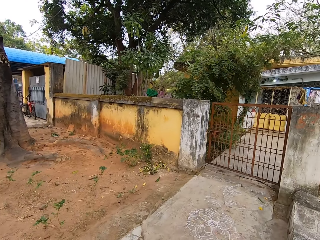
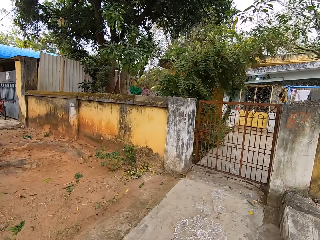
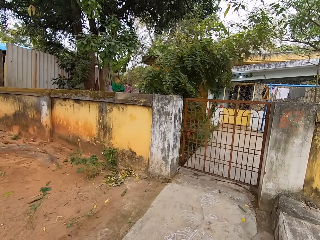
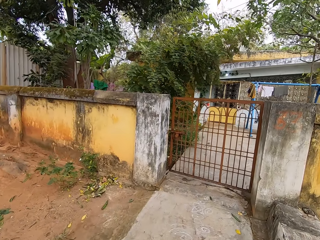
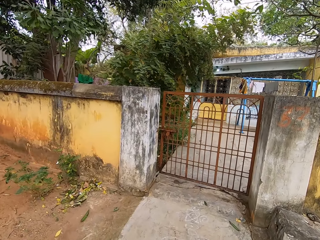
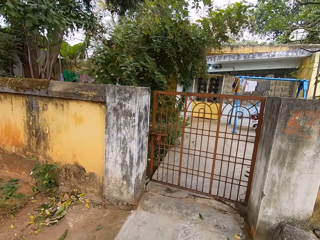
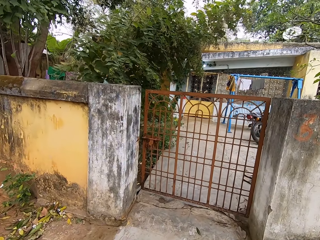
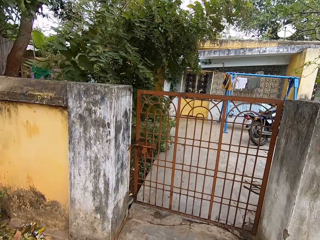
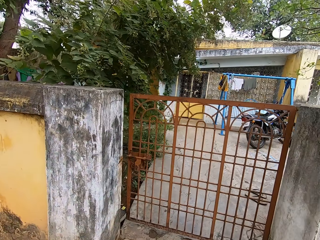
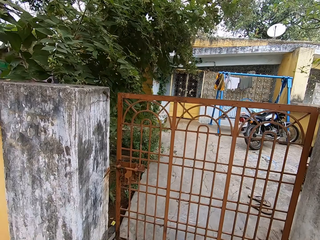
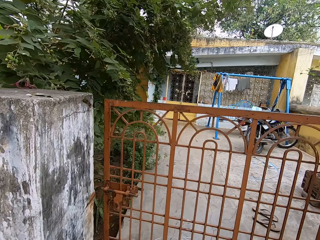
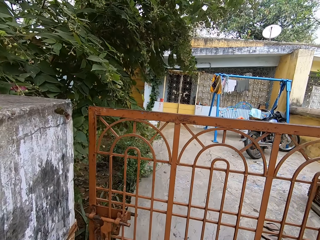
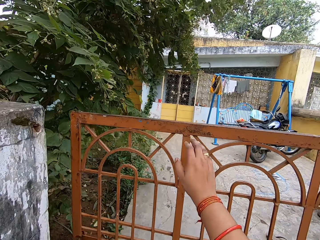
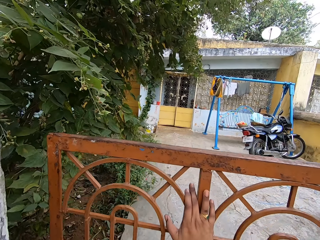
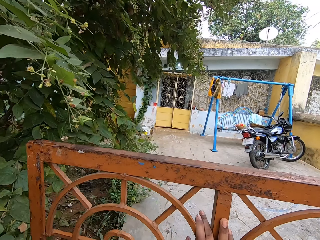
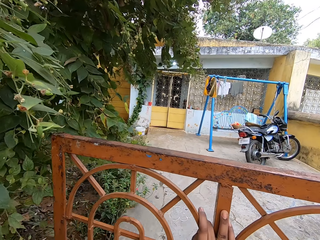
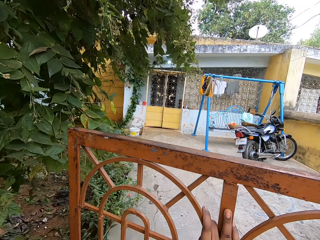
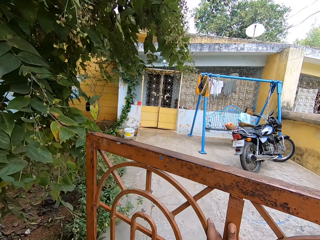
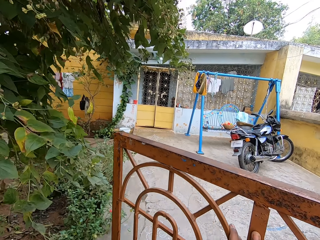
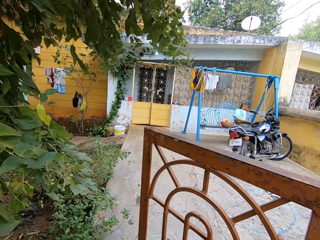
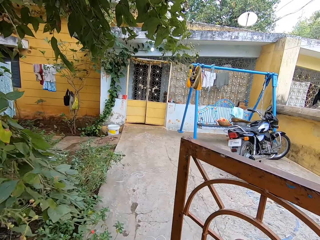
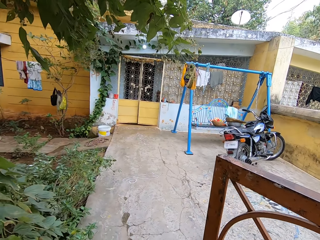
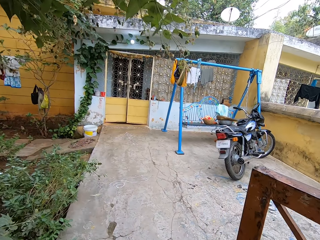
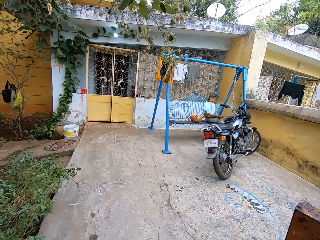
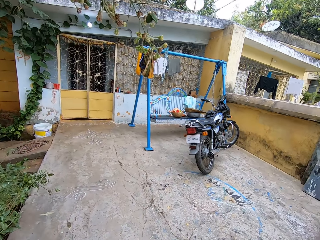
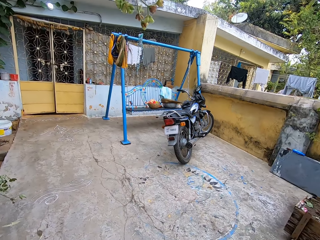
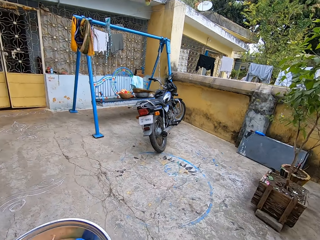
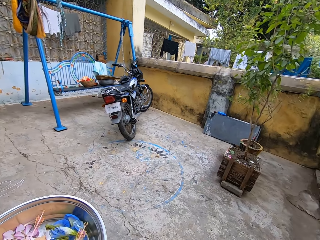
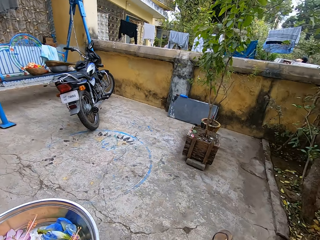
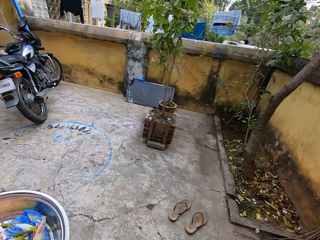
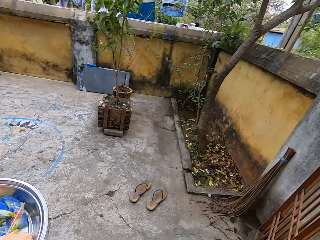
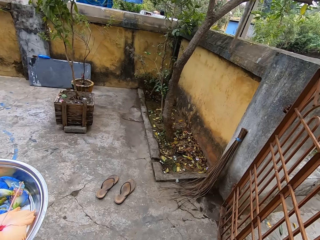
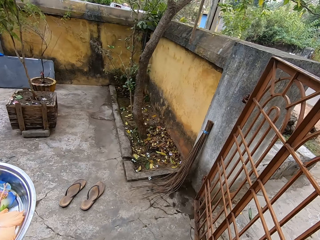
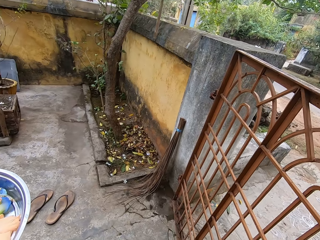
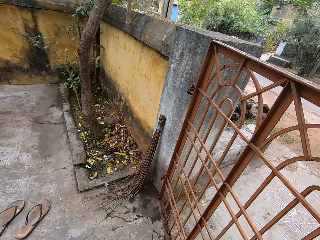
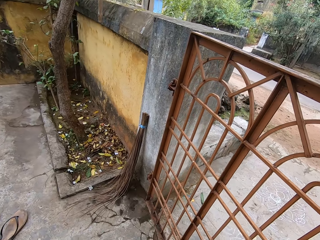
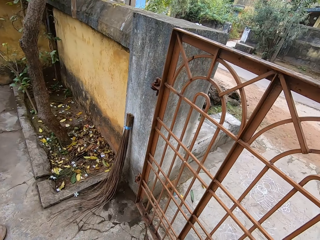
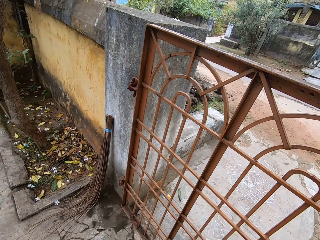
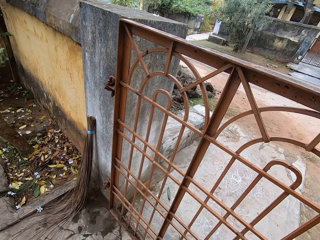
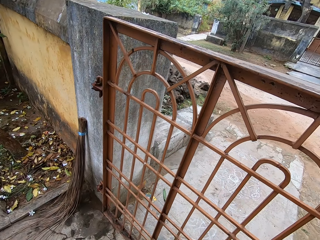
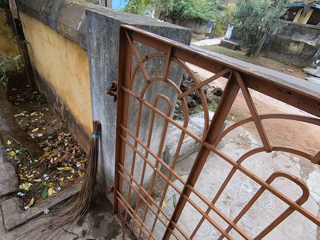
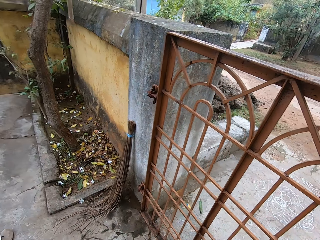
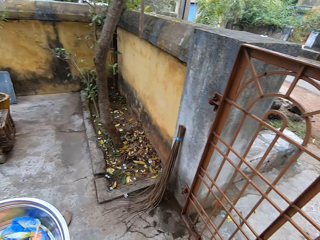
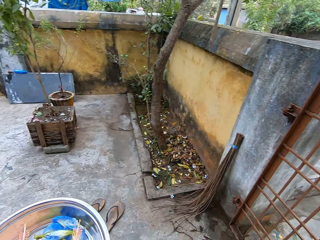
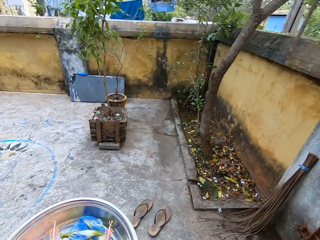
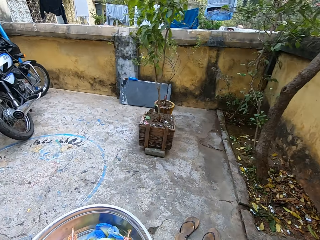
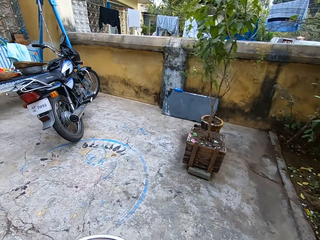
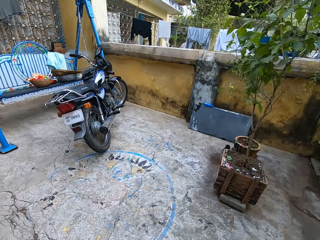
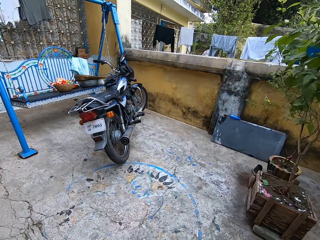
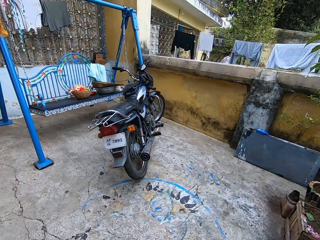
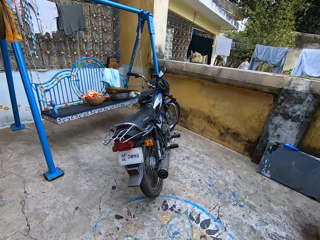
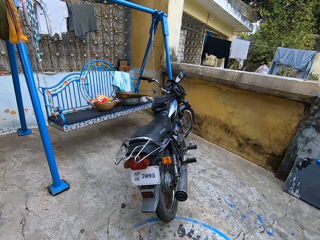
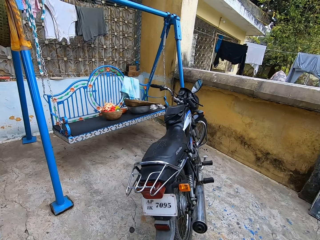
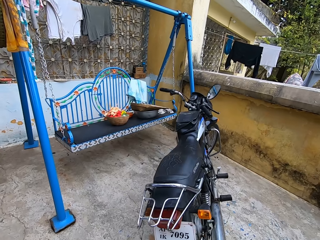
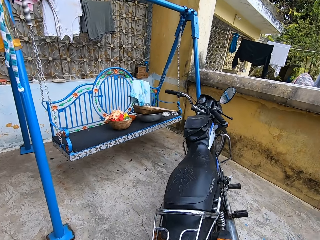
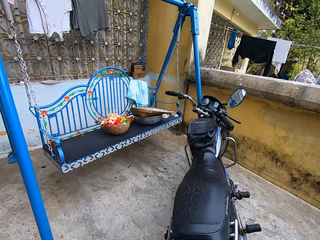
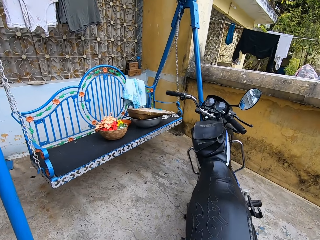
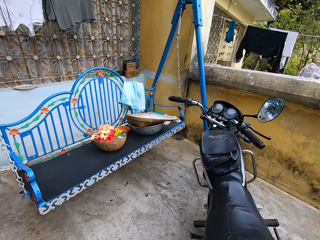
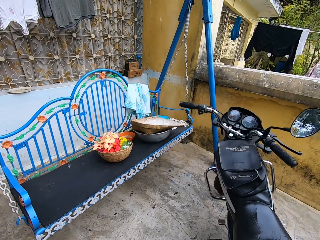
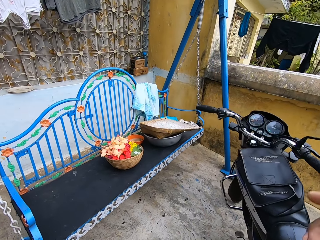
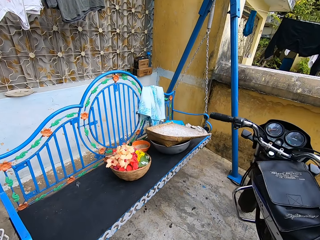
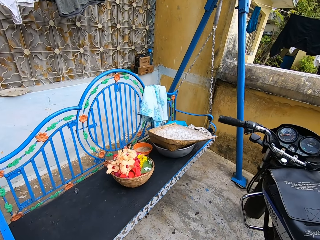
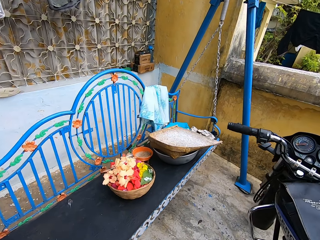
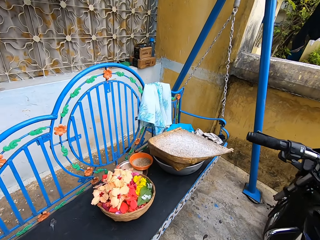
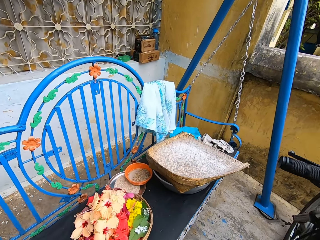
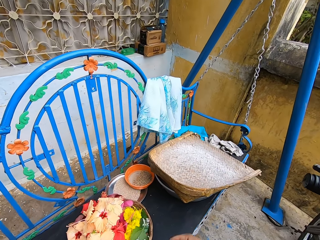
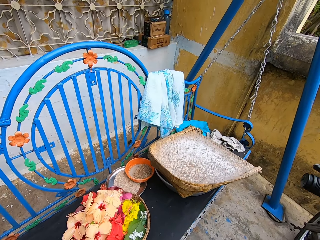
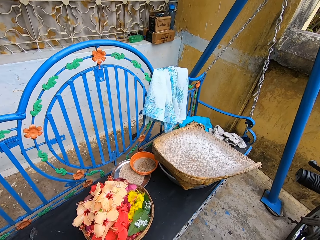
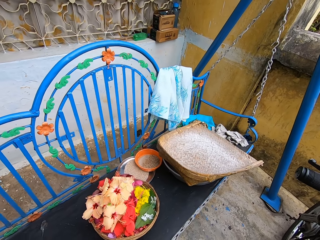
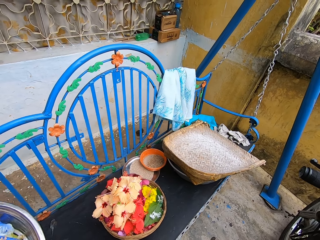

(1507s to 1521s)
The camera wearer pushes the gate with the right hand. They open the gate. They enter the gate. They close the gate. They walk to the swing.
